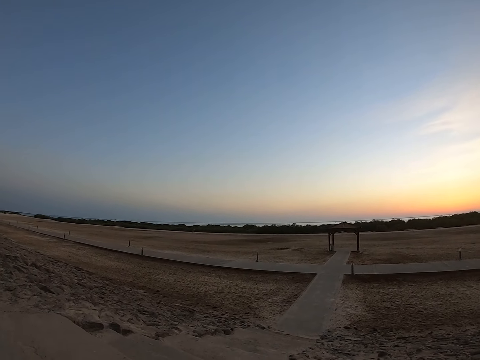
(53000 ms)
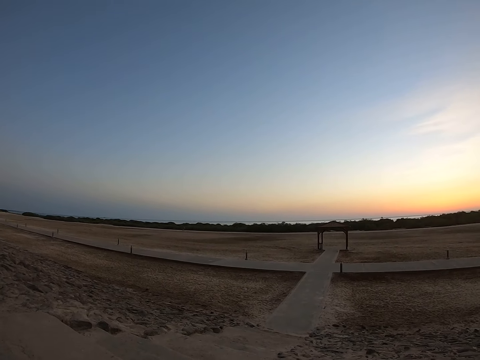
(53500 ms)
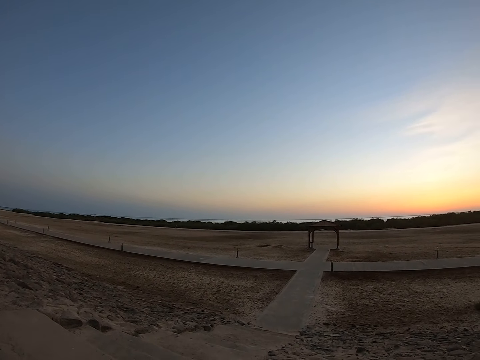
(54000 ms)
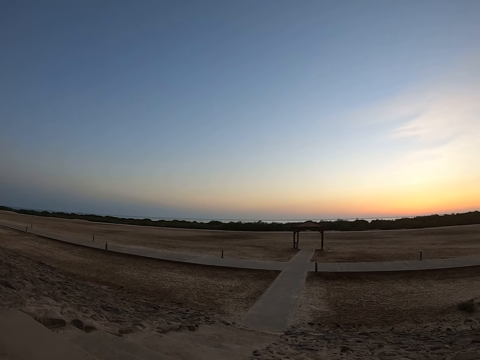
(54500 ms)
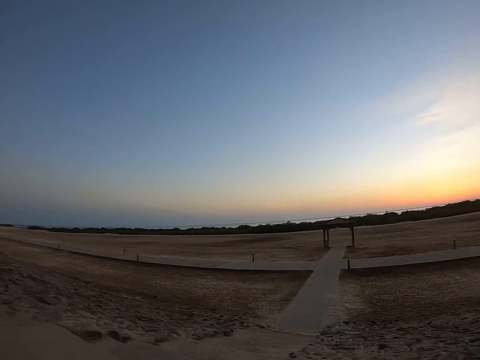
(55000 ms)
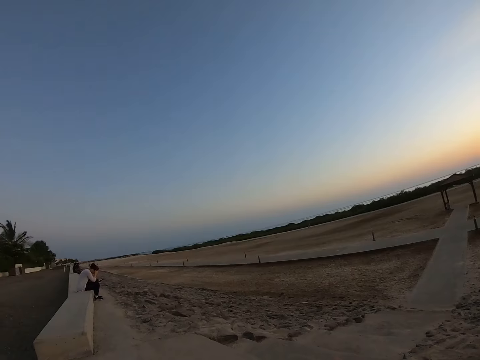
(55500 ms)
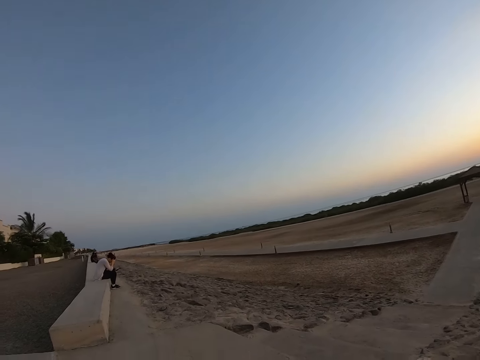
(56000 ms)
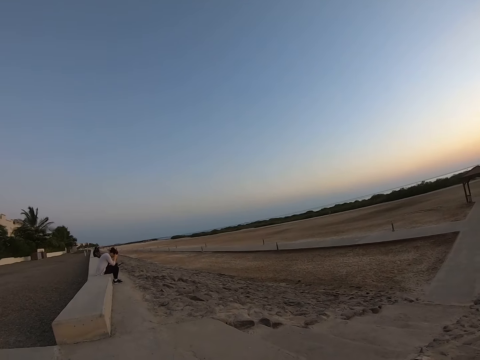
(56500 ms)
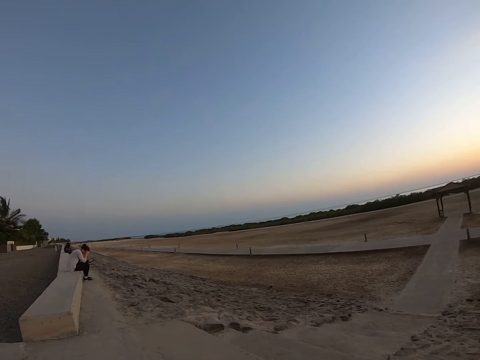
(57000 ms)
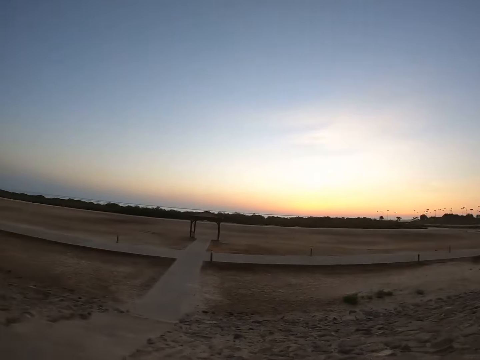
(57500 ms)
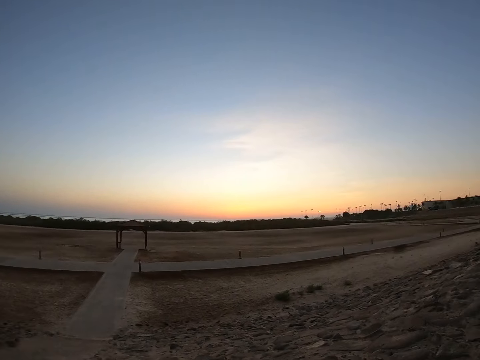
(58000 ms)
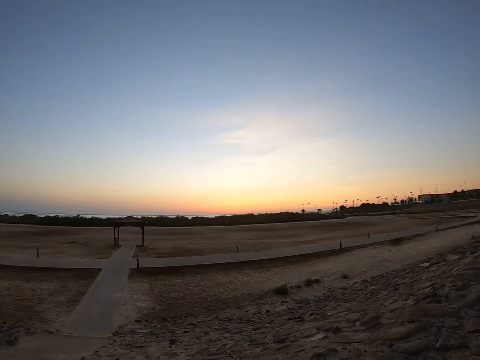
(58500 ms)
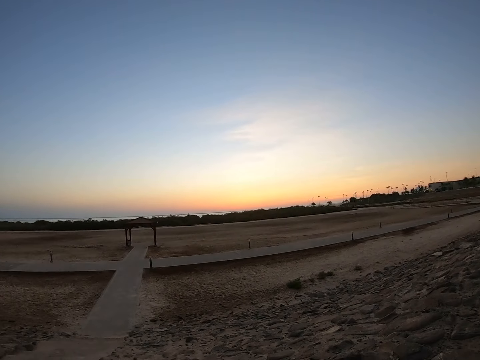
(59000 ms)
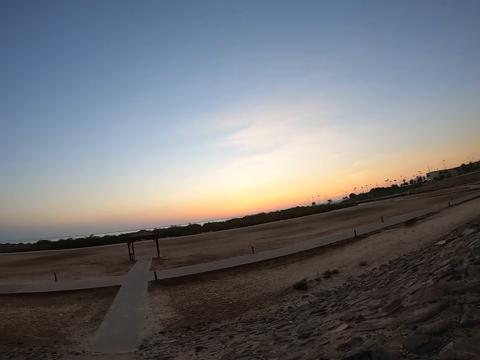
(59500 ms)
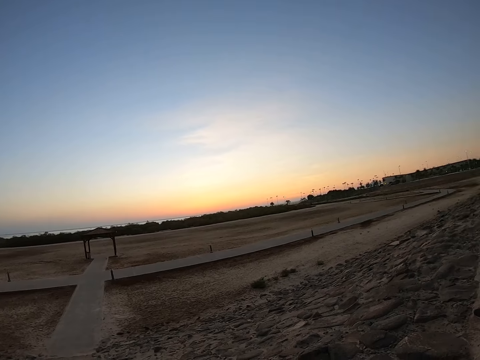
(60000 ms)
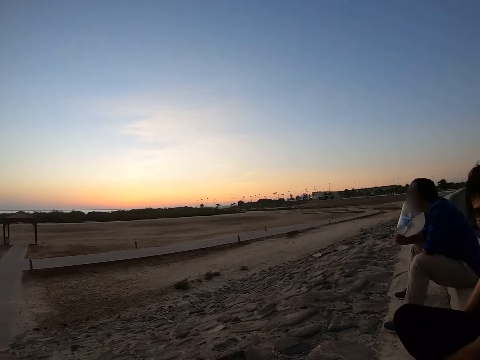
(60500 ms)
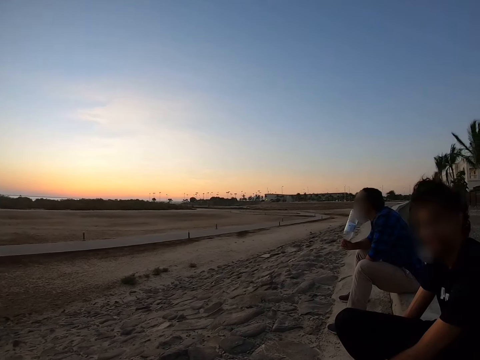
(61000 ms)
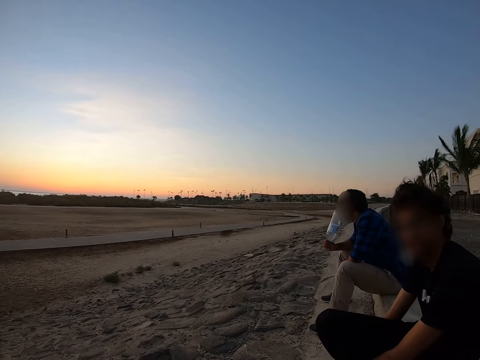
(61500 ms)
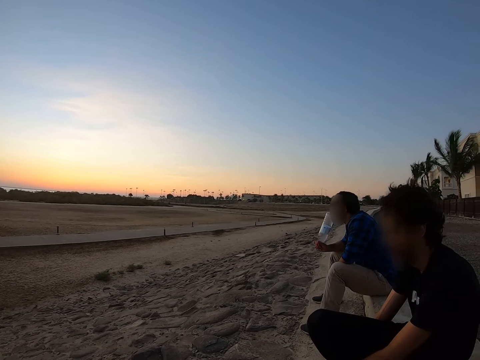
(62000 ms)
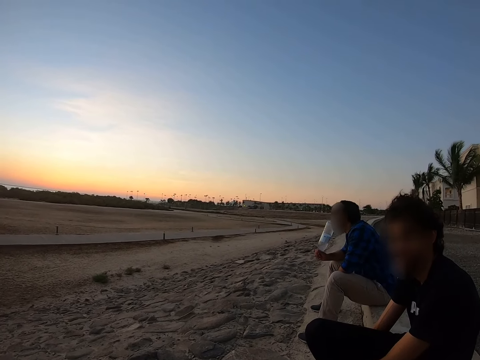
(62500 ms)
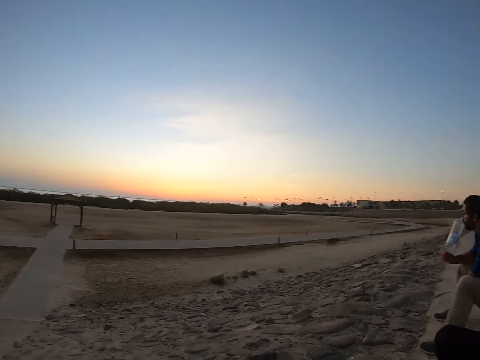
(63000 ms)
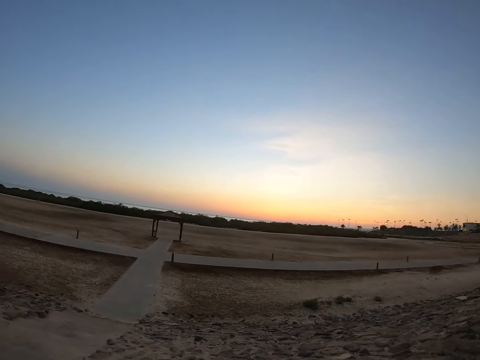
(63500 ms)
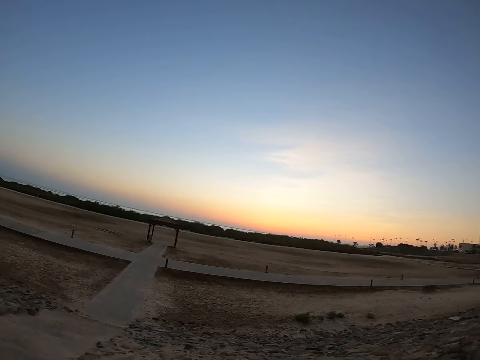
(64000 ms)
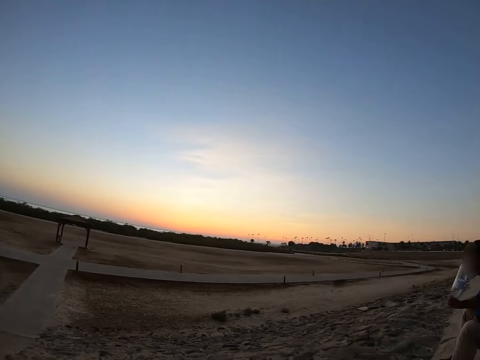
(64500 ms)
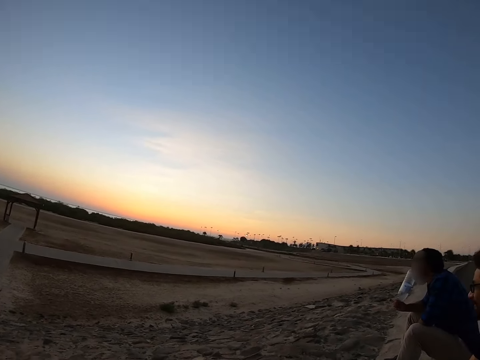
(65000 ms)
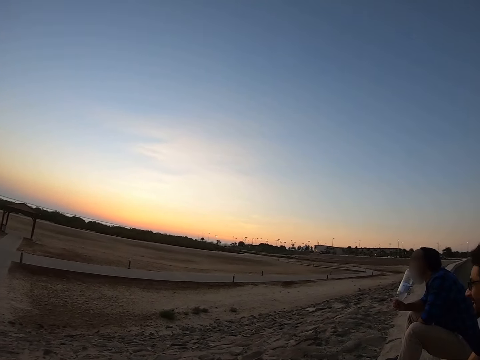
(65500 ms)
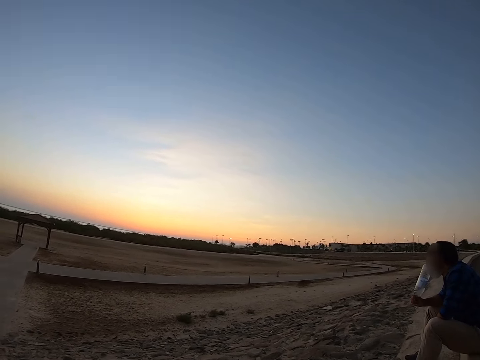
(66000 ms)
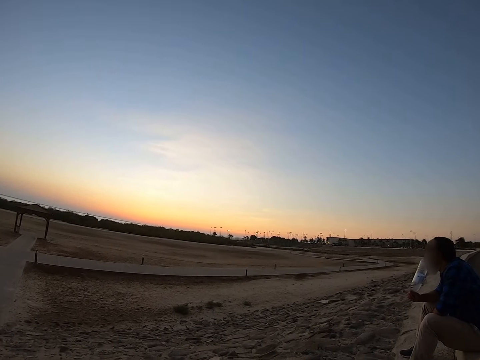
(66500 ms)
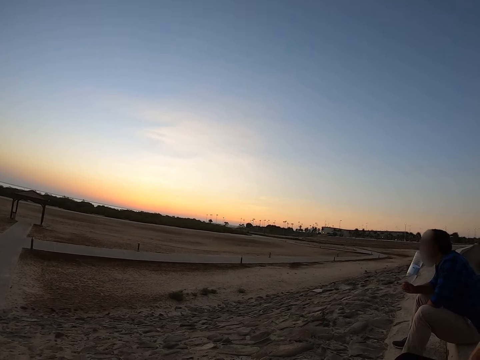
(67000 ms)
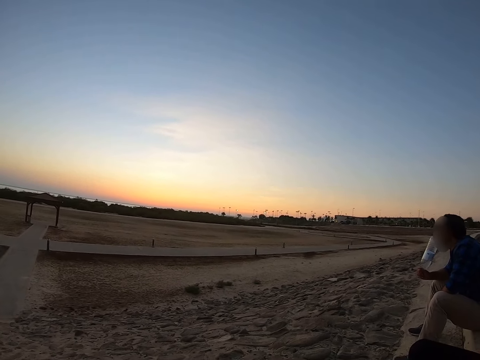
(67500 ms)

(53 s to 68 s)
A man moves the head. The camera wearer looks around.

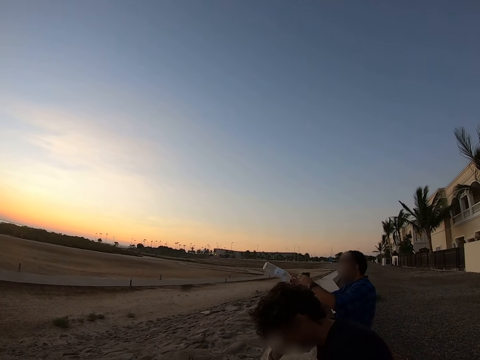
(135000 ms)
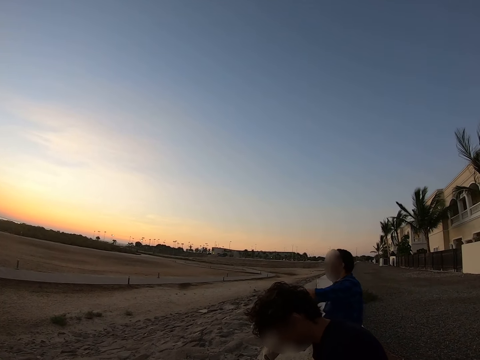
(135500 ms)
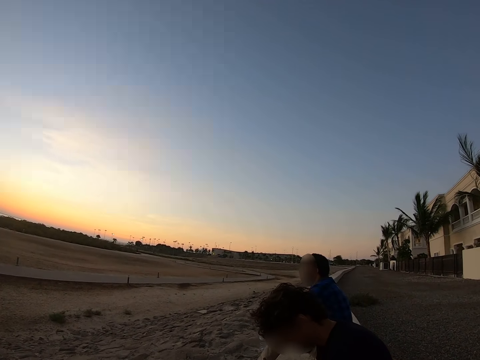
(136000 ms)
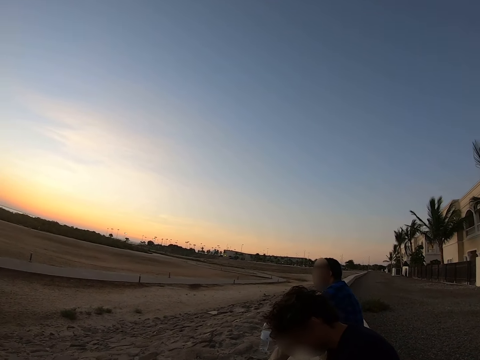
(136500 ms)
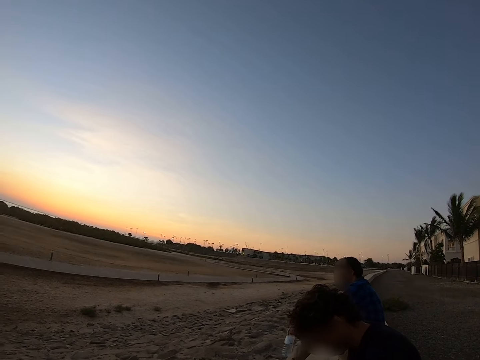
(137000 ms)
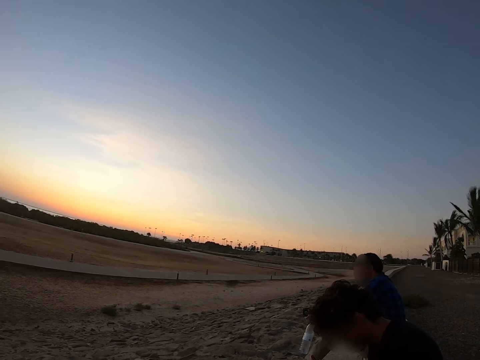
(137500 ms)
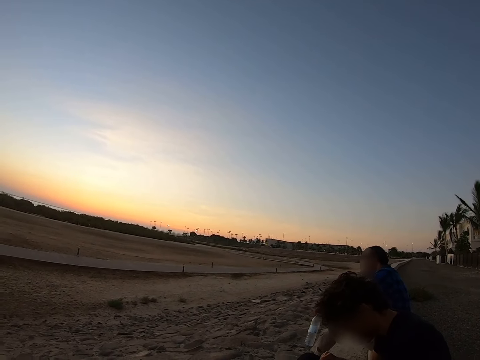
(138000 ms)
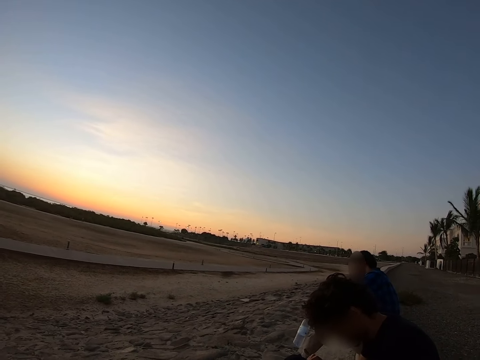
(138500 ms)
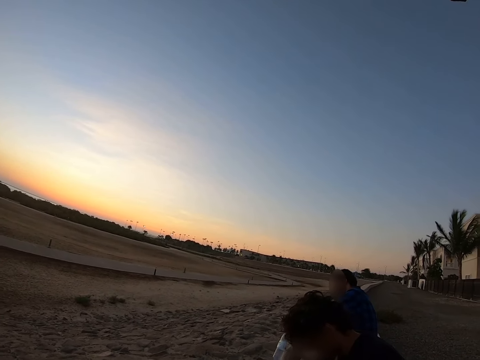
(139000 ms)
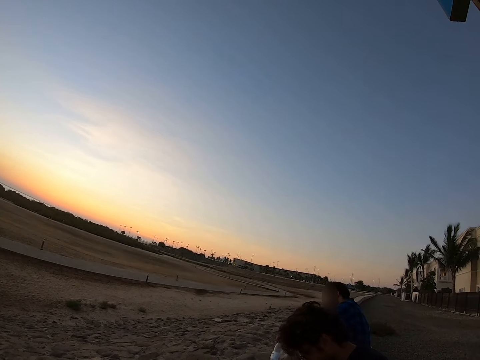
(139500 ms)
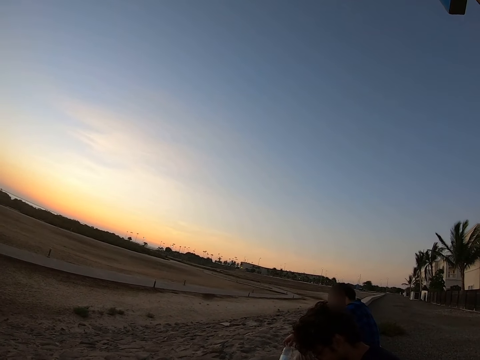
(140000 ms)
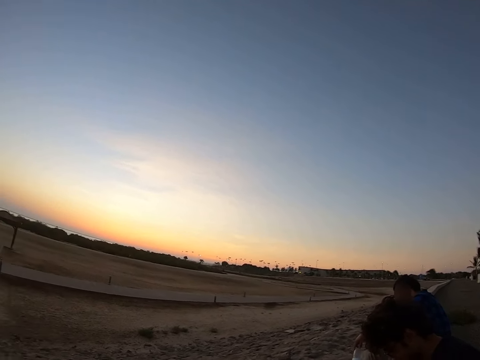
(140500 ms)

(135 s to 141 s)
A man moves the leg. The camera wearer looks around.

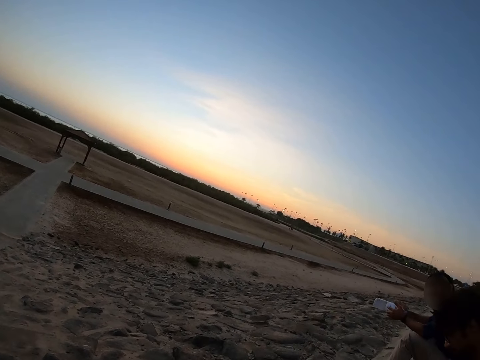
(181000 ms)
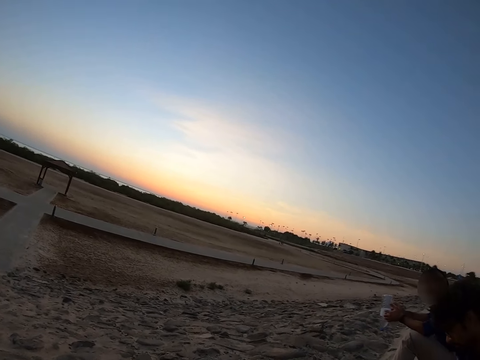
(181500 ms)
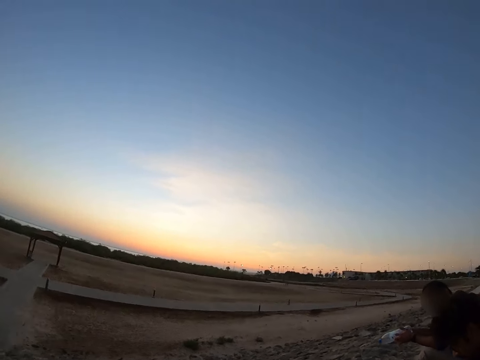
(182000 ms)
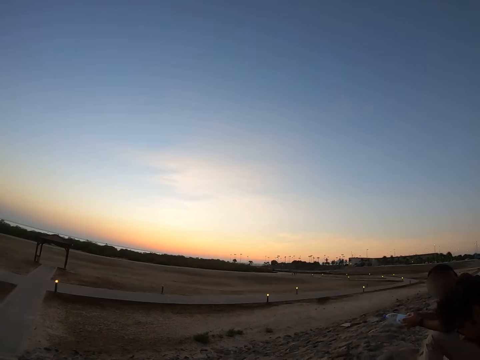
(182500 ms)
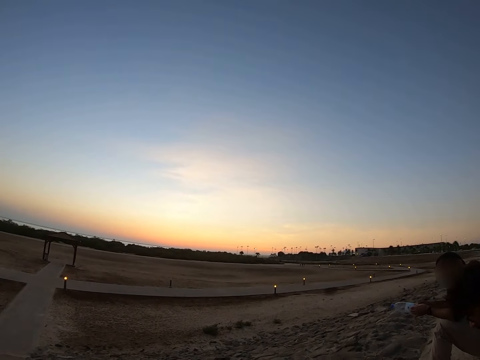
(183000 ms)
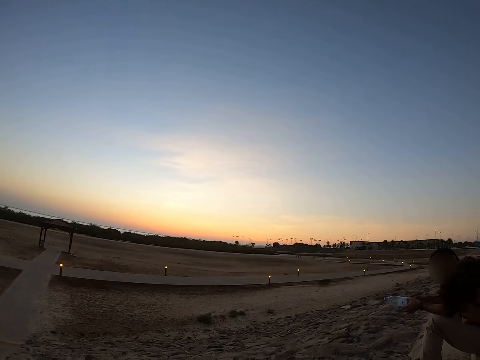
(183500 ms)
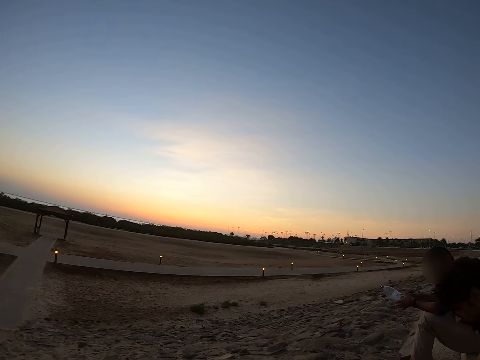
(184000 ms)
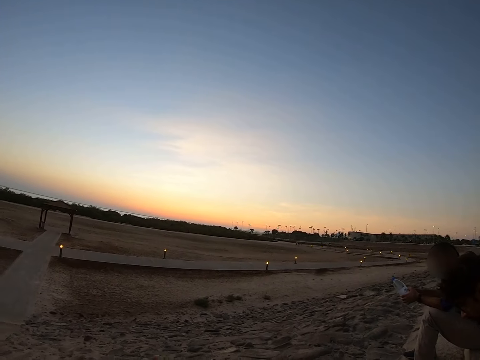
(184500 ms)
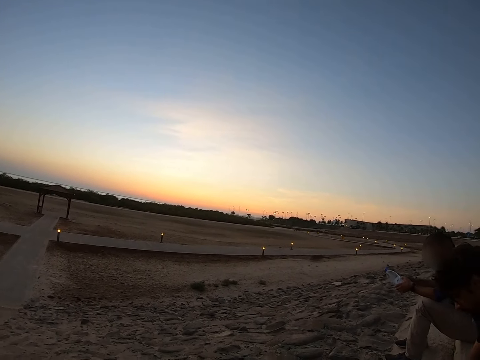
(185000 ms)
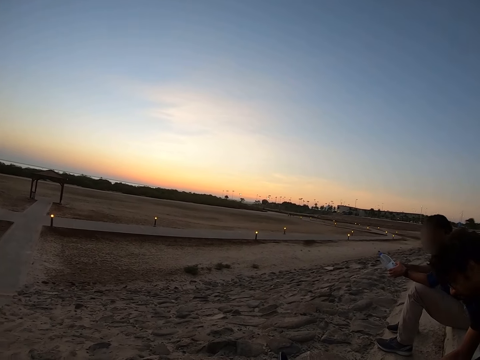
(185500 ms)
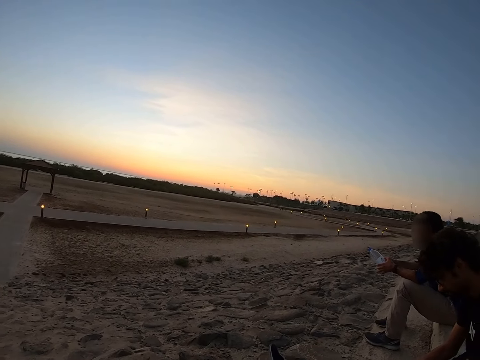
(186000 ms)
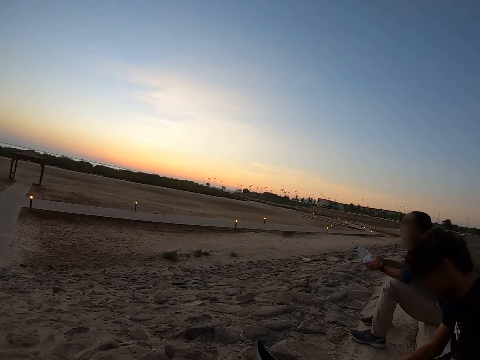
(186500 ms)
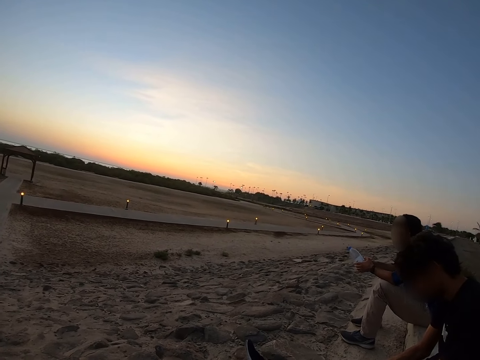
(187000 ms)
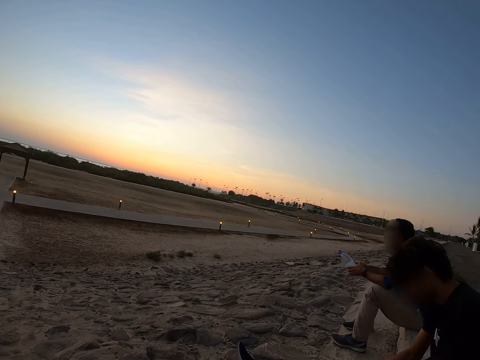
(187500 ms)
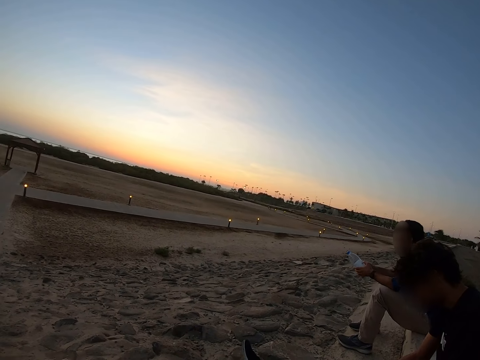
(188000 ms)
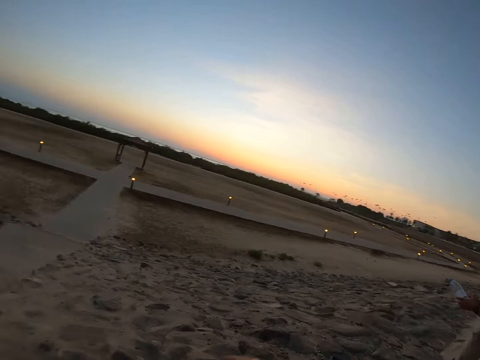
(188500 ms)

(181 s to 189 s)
The camera wearer looks around the field.
